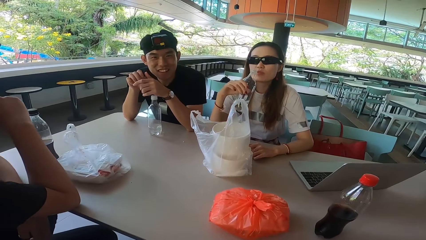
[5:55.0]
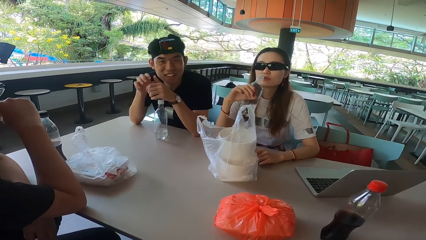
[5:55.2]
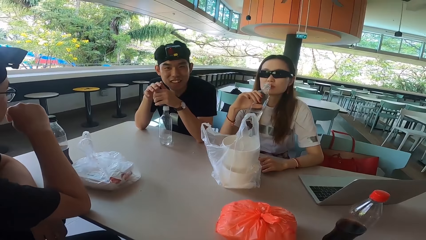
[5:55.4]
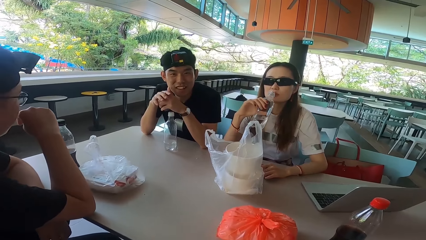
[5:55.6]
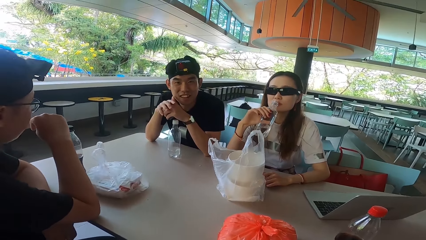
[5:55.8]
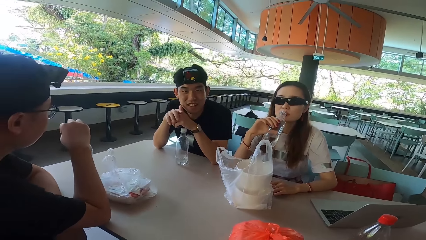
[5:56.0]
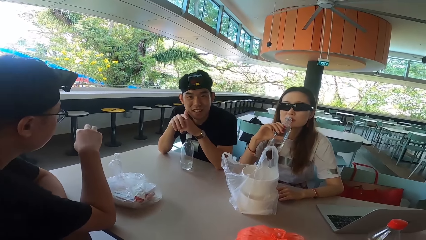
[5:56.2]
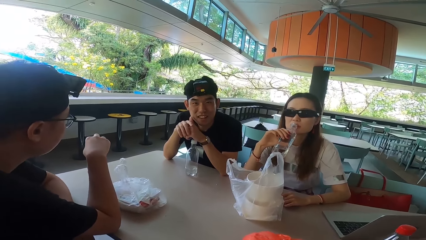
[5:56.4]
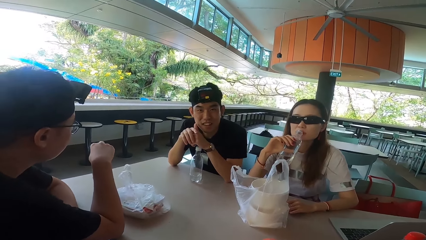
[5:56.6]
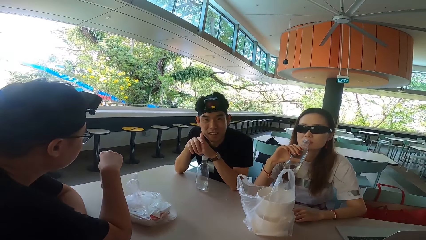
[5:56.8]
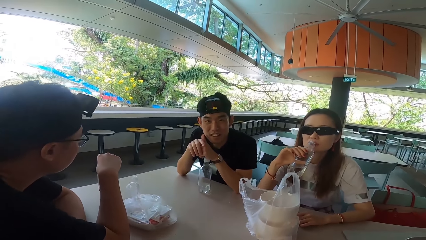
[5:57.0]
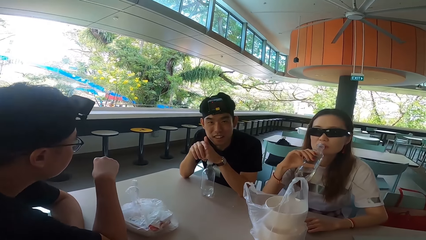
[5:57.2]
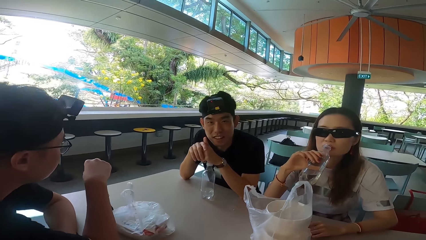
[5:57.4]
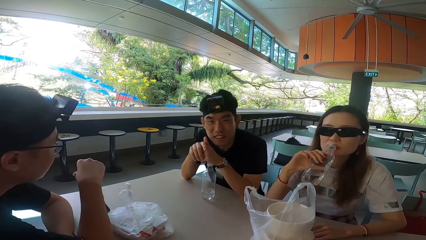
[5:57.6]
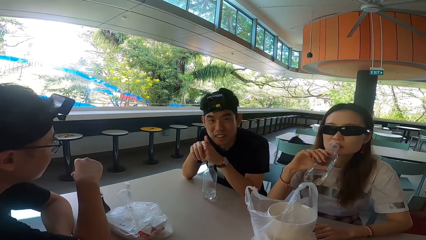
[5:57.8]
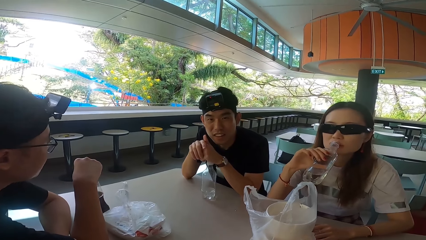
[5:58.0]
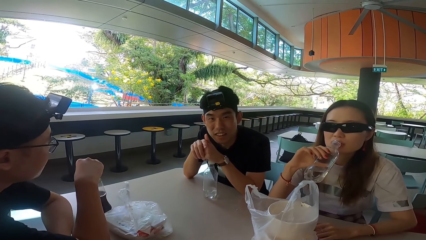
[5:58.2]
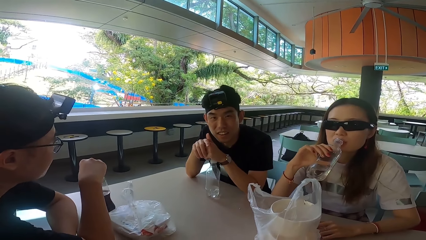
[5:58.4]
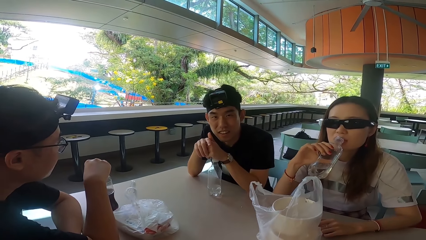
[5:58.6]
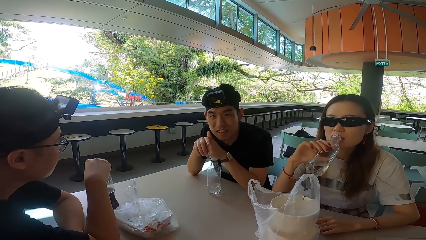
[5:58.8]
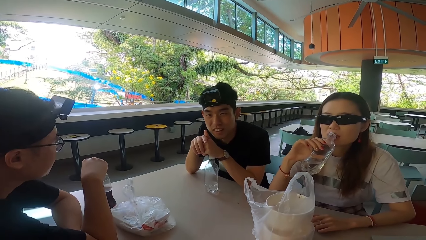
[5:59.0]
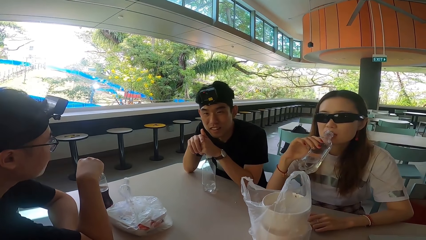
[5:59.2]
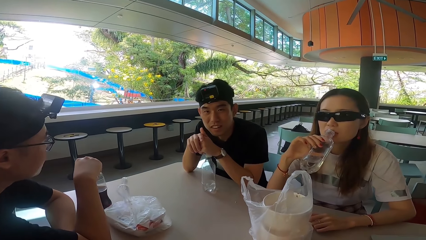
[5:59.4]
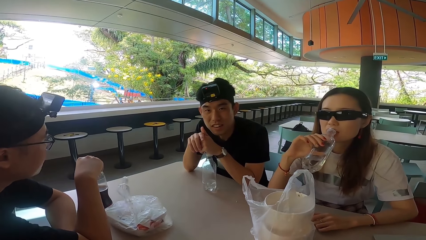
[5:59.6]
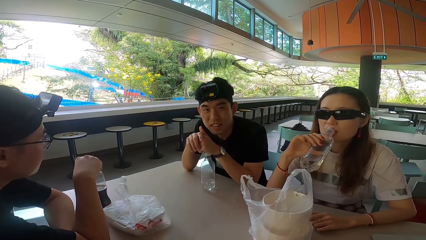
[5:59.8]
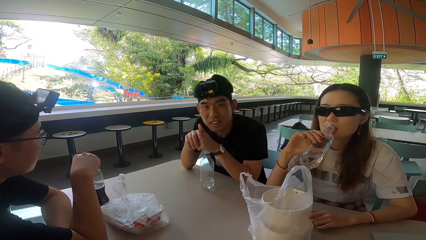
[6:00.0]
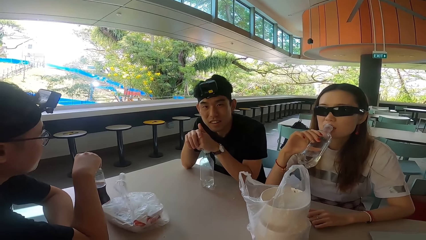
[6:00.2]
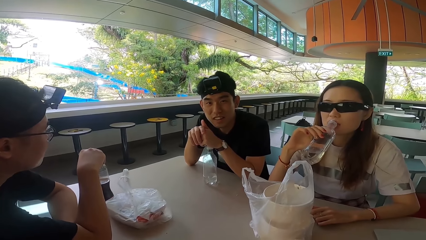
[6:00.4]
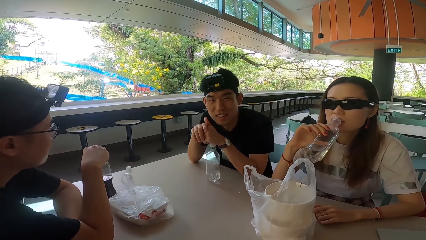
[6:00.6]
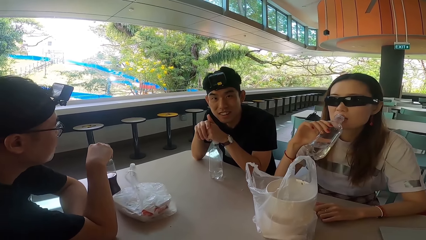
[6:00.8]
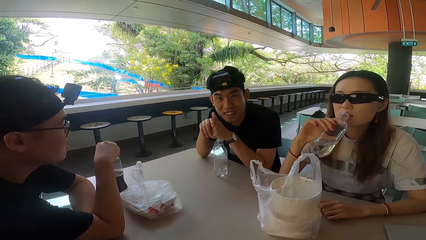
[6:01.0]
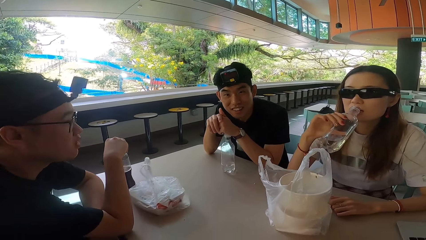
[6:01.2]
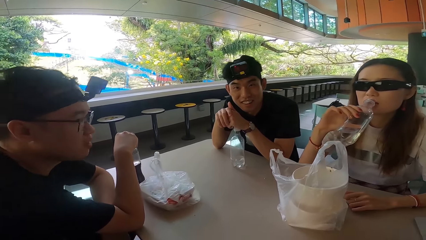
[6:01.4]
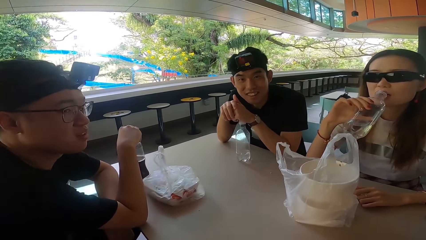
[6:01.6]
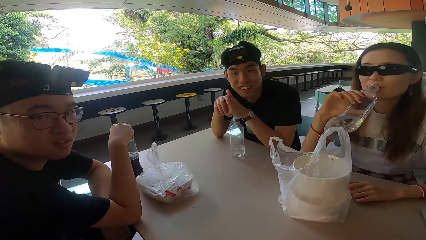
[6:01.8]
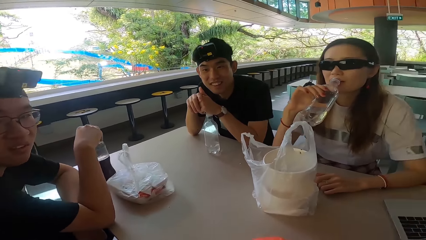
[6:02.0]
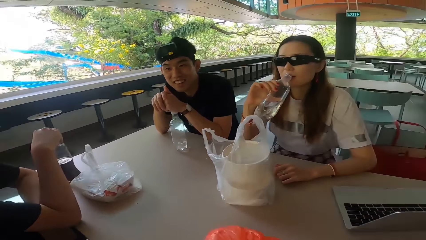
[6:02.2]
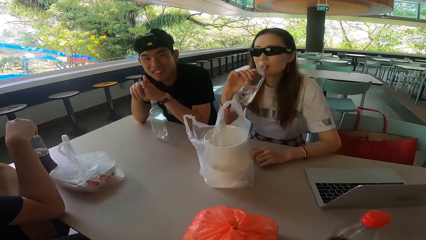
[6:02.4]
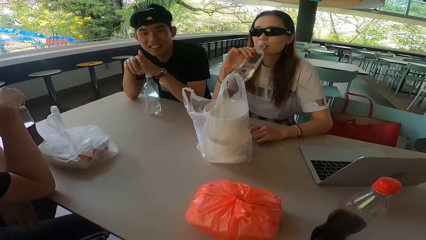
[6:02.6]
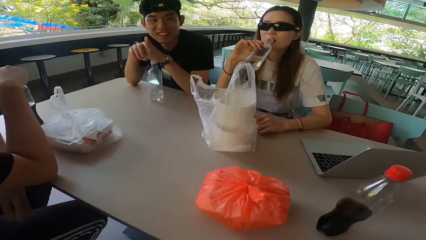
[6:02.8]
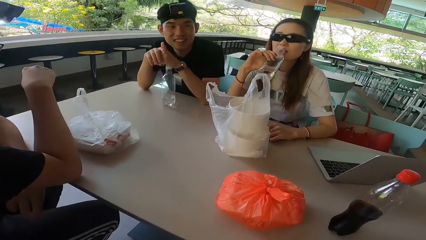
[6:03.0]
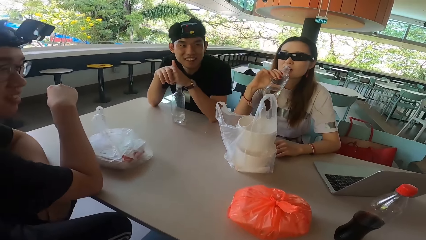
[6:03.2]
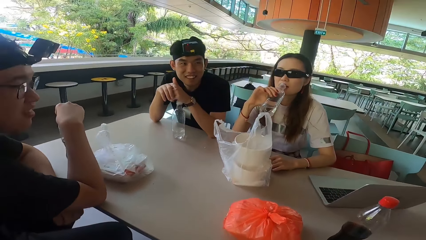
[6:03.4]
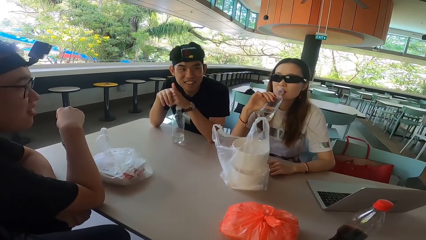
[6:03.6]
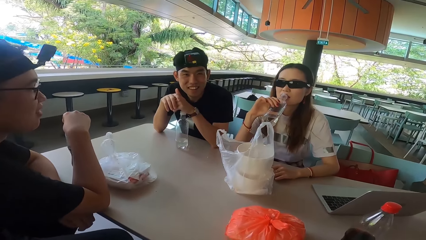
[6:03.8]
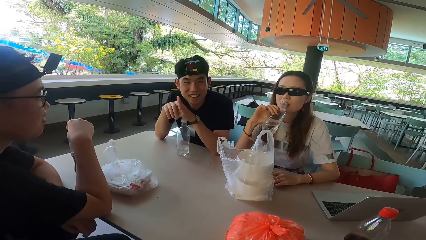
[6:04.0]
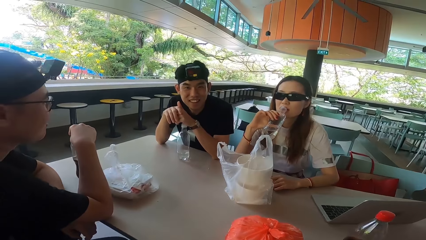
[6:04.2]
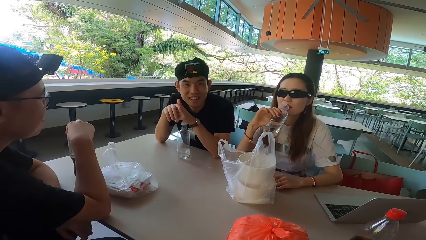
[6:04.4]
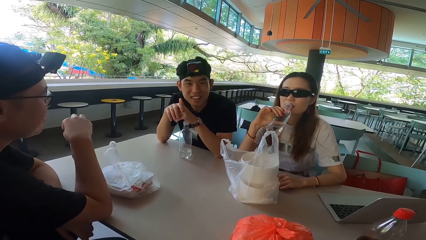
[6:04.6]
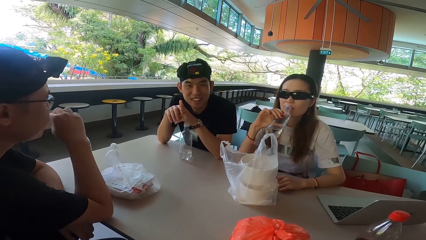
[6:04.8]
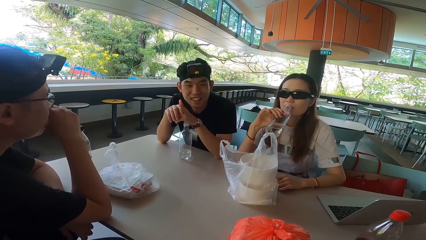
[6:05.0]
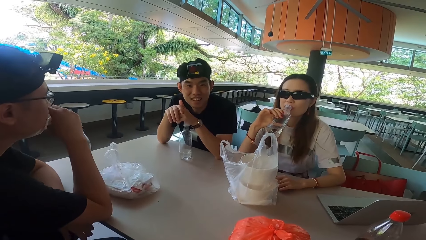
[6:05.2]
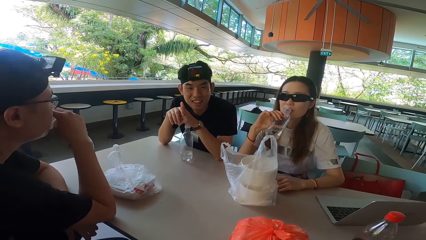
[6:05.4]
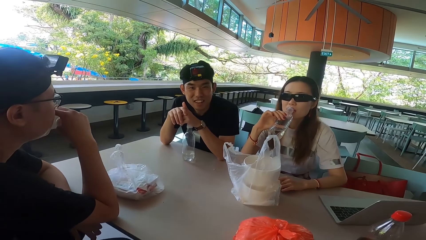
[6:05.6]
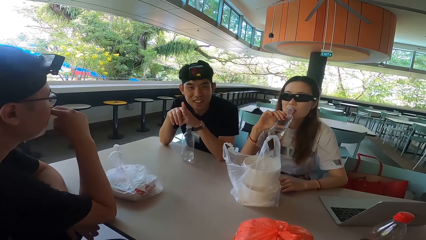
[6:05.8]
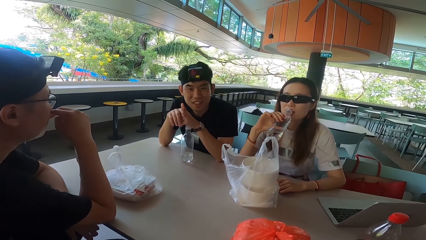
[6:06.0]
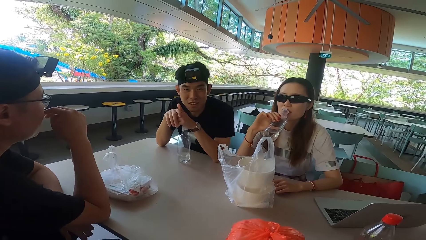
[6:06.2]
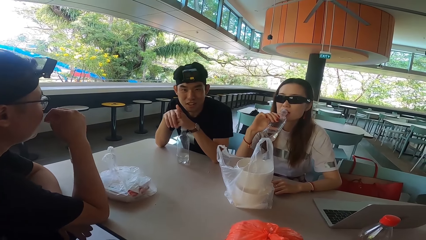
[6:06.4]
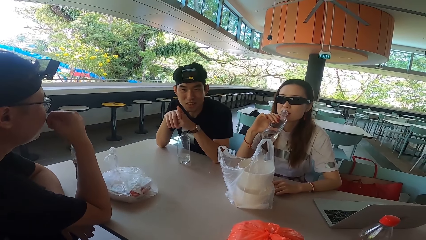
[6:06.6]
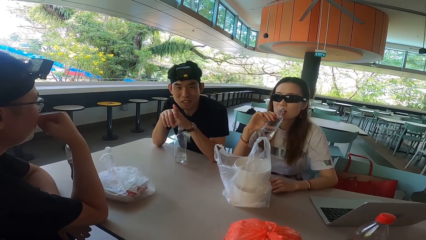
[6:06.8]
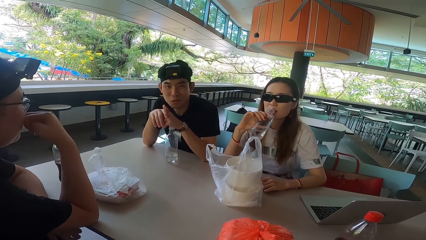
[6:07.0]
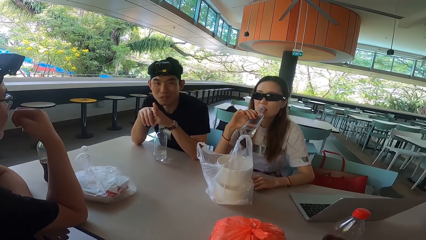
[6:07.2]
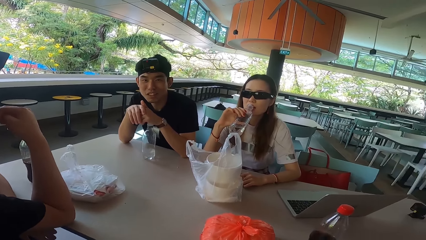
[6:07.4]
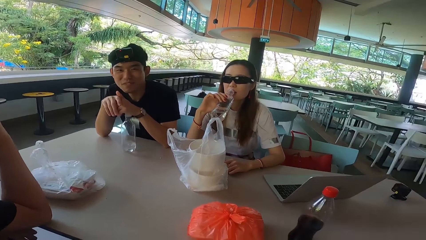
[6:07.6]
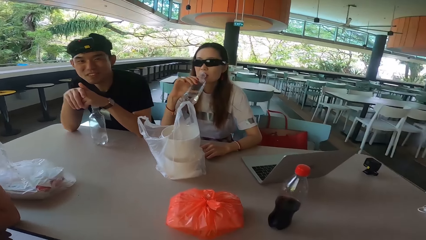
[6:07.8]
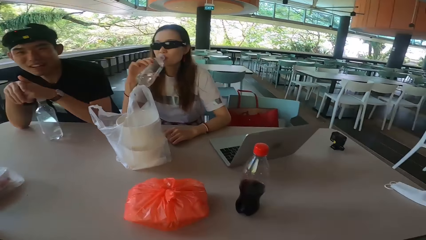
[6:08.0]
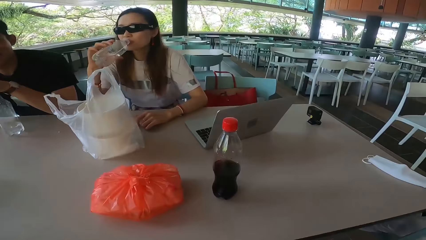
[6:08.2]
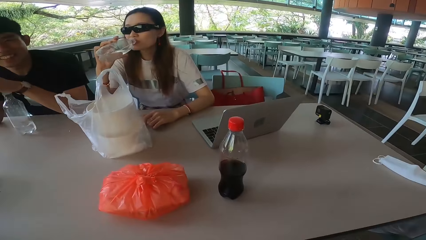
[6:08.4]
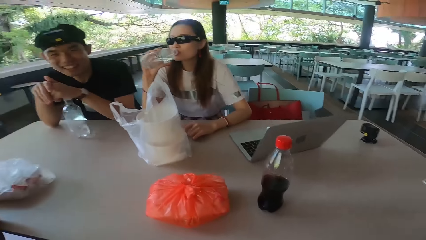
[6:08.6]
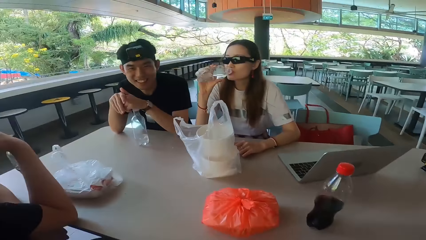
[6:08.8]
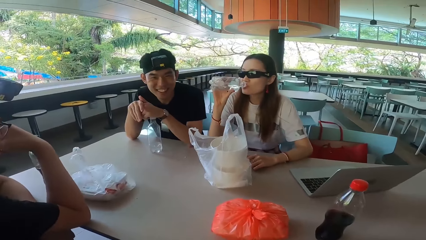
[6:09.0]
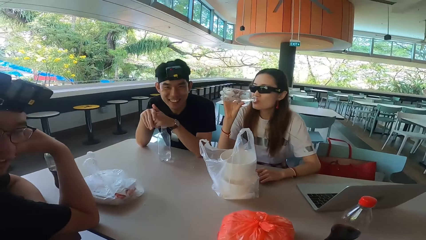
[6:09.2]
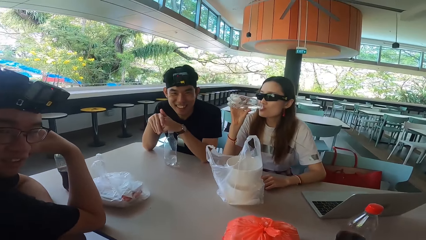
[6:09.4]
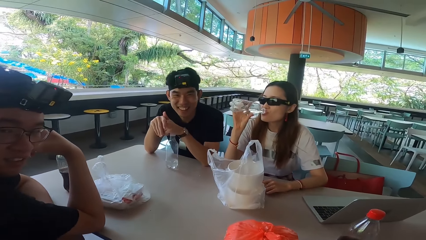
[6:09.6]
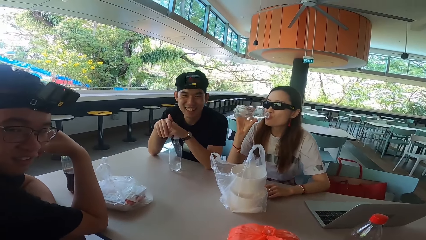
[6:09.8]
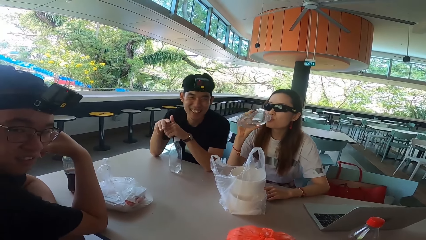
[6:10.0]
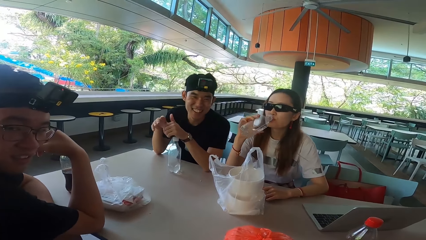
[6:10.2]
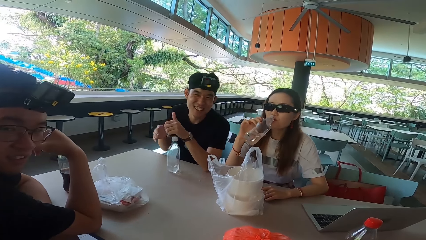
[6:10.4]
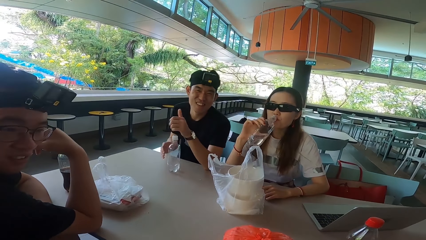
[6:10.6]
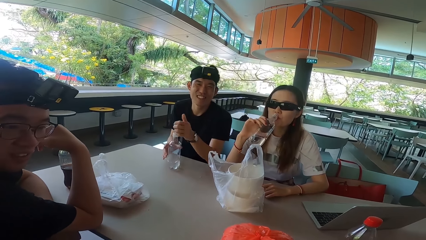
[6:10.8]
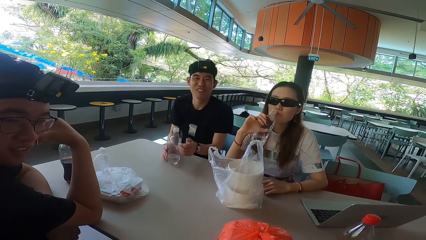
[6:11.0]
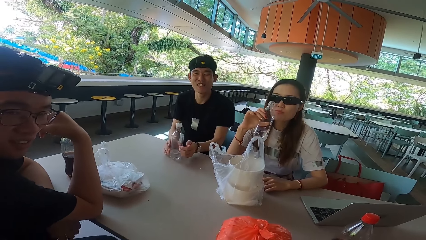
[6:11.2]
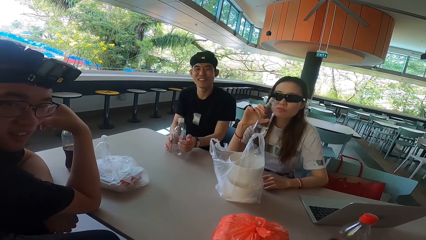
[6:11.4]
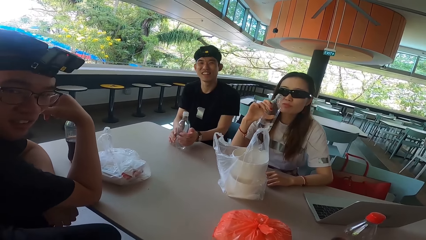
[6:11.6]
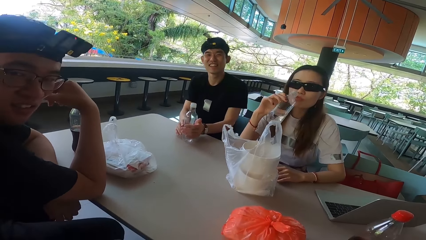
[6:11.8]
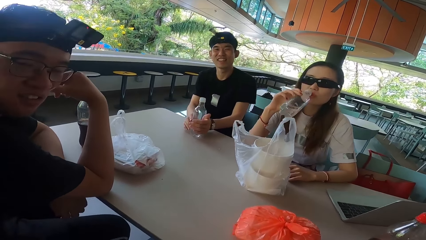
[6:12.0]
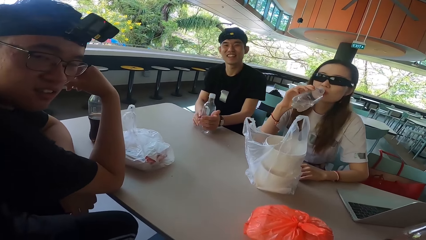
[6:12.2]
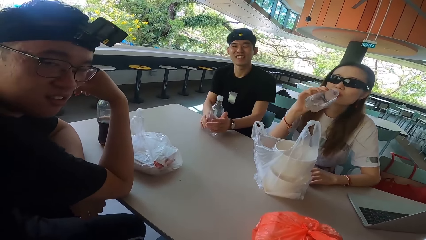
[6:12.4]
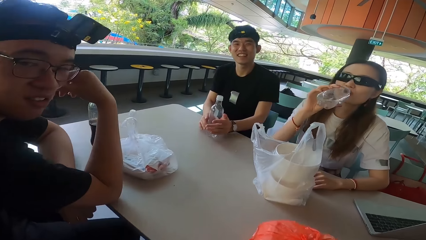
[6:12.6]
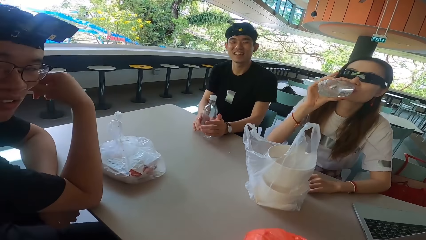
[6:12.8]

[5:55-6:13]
A man moves his hand. A lady moves a bottle away from the mouth. The lady puts the bottle near the mouth. Another man touches the bottle. The other man pulls his hand off the mouth and holds a bottle. The other man swings his head and turns right. The camera wearer looks around the restaurant. The other man turns forward, touches his mouth, wipes his nose with his finger, touches his mouth, and moves his hand away from the mouth. The other man moves his hand away from the mouth again. The camera wearer looks around the restaurant. The lady drinks water from the bottle. The first man shakes his head. The other man turns right. The first man holds a bottle with both hands. The lady pulls the bottle off her mouth. The other man looks at the camera wearer.
